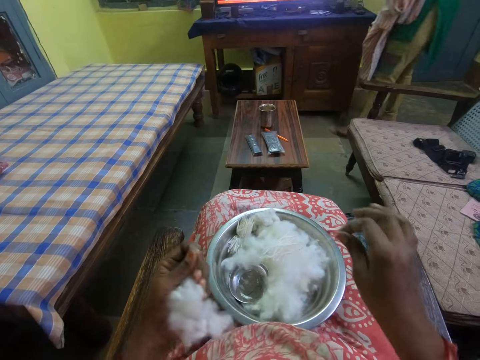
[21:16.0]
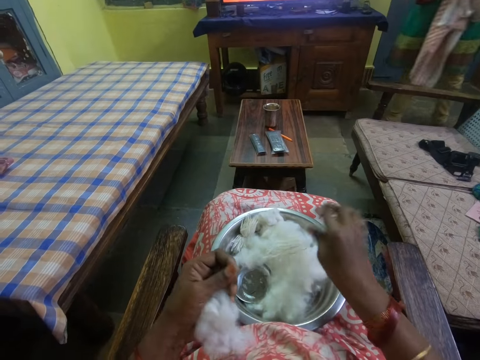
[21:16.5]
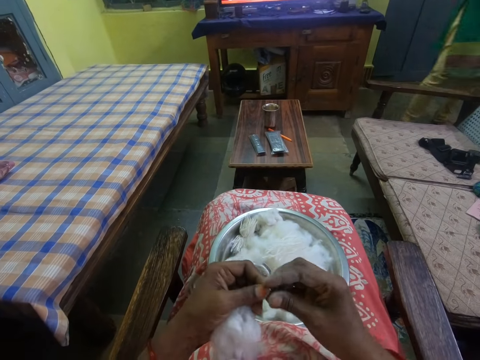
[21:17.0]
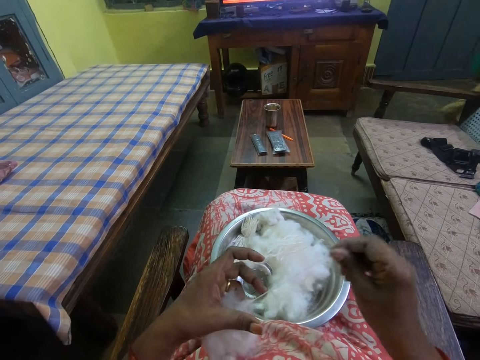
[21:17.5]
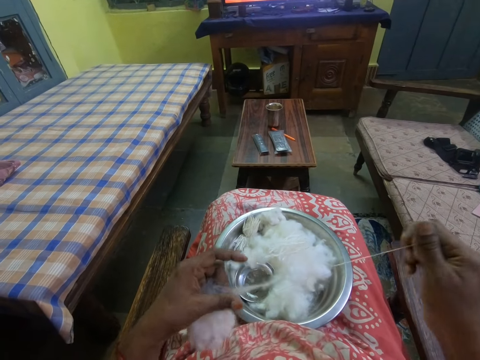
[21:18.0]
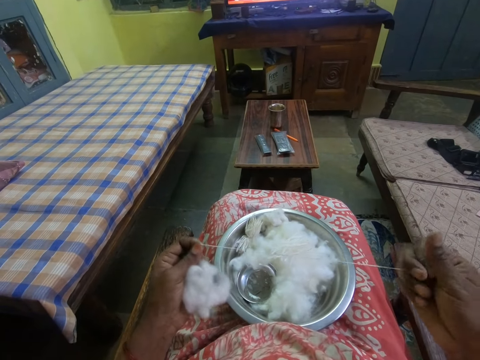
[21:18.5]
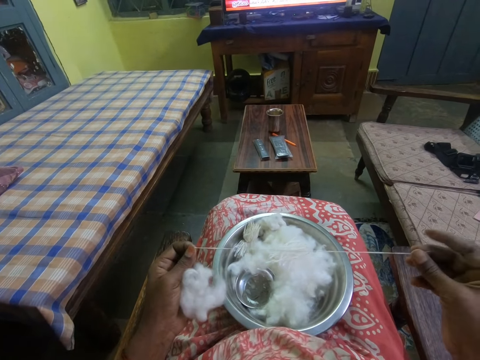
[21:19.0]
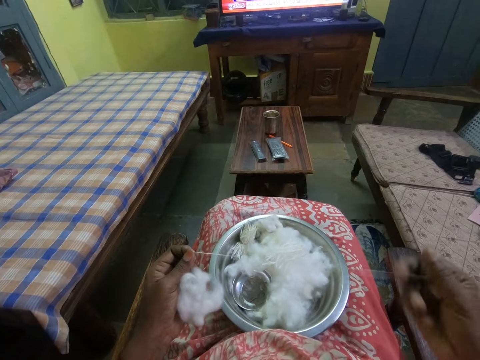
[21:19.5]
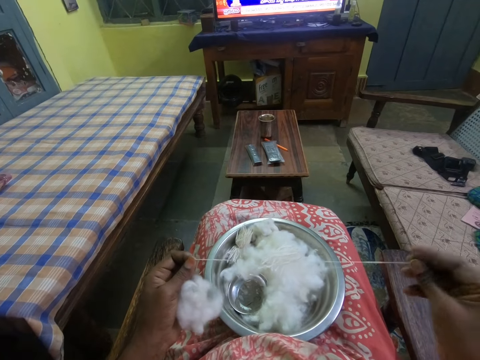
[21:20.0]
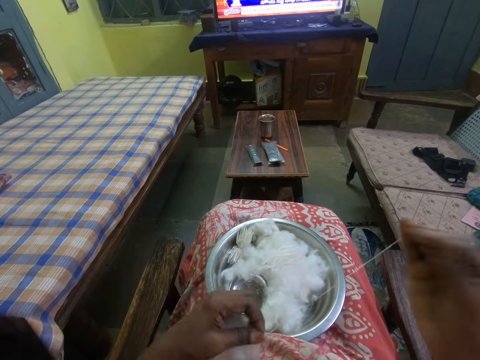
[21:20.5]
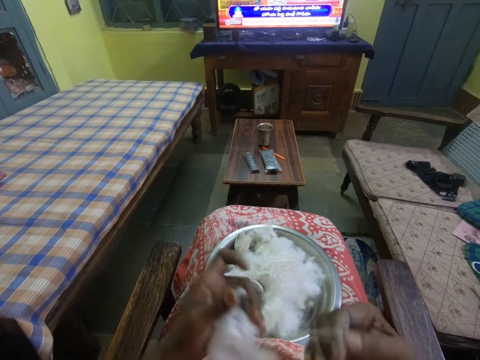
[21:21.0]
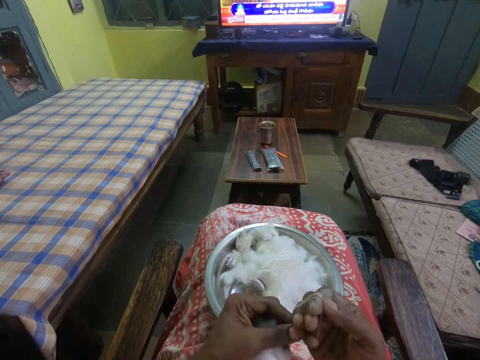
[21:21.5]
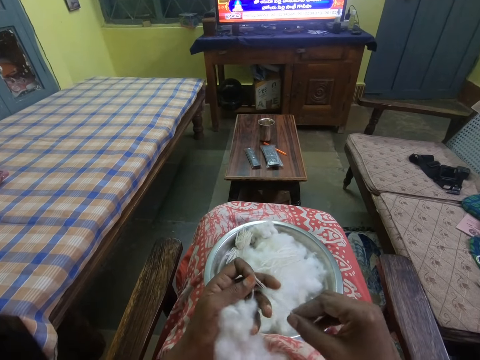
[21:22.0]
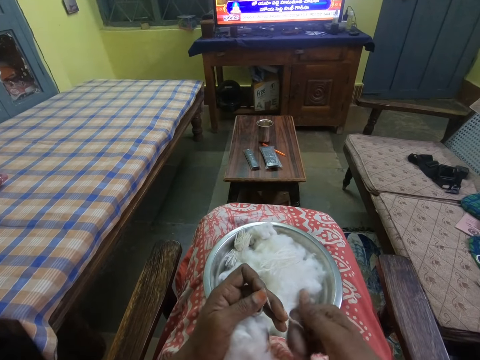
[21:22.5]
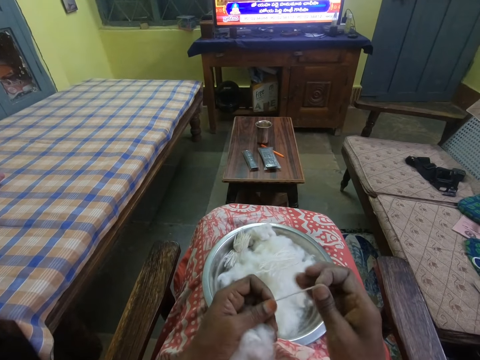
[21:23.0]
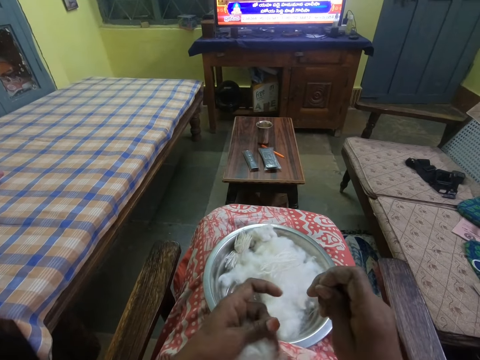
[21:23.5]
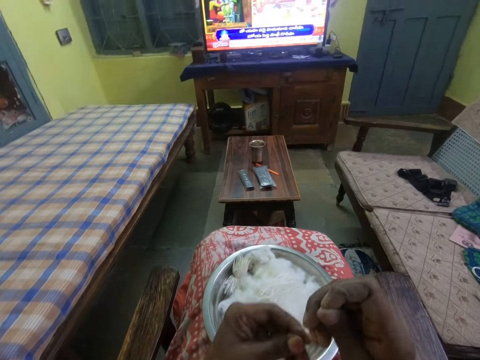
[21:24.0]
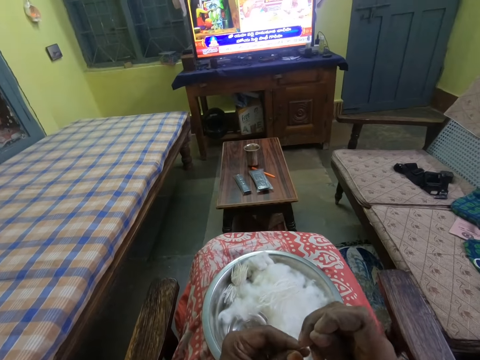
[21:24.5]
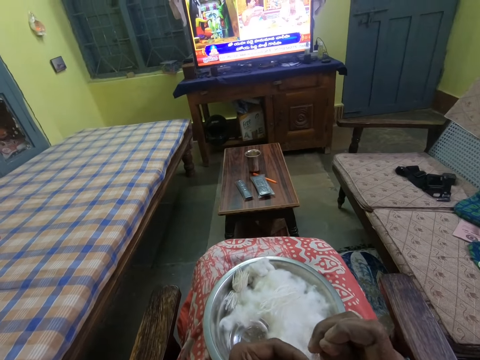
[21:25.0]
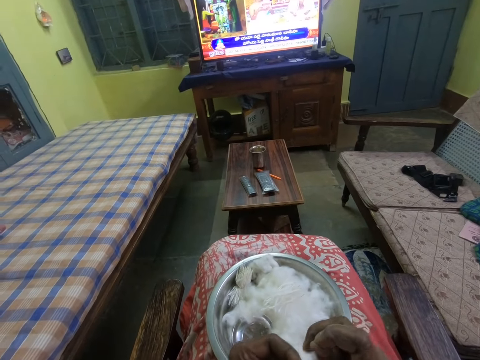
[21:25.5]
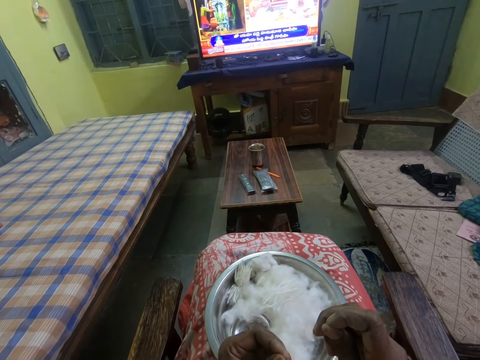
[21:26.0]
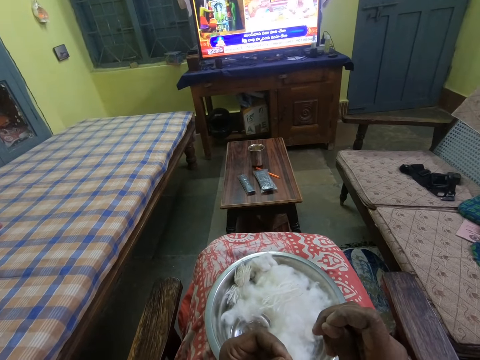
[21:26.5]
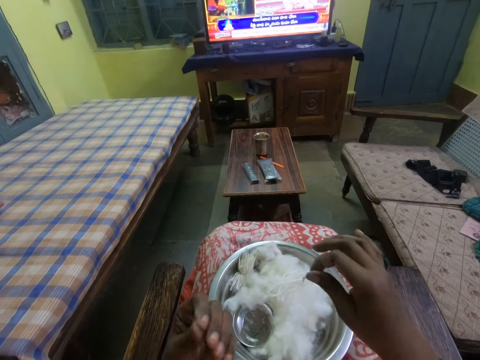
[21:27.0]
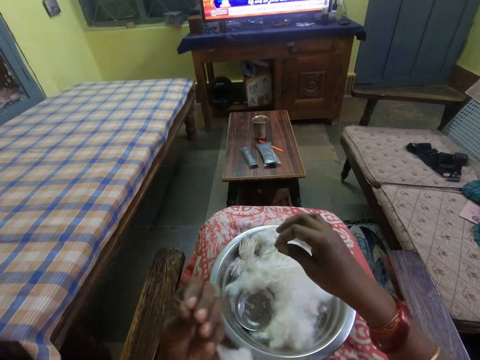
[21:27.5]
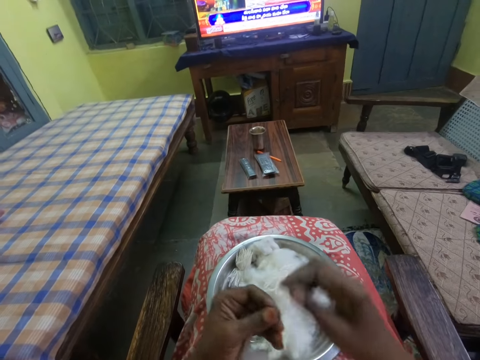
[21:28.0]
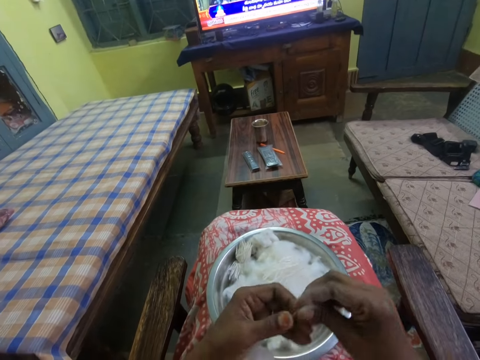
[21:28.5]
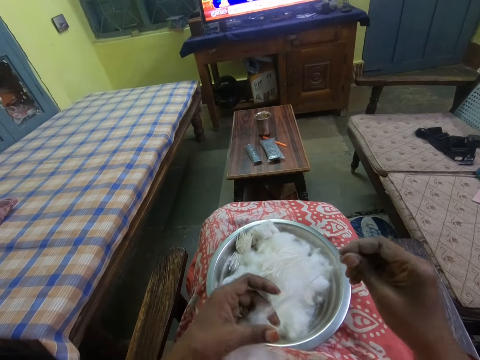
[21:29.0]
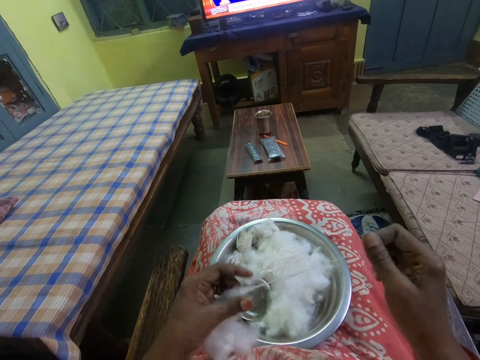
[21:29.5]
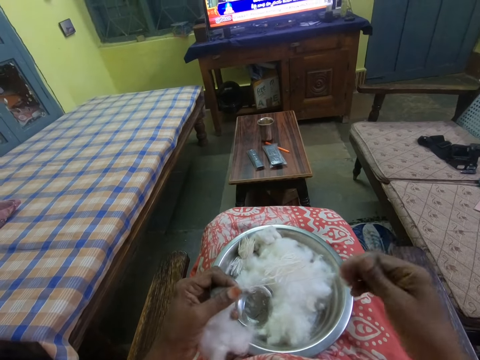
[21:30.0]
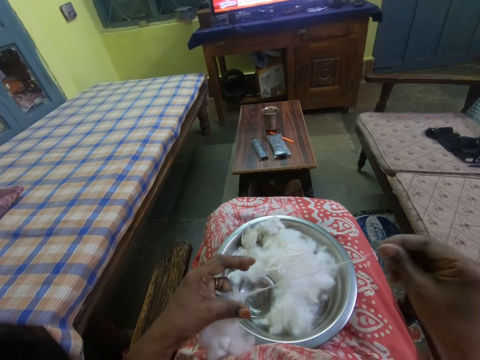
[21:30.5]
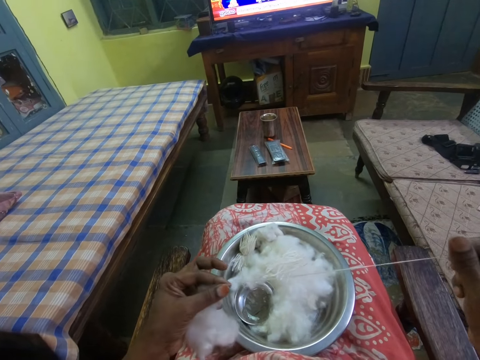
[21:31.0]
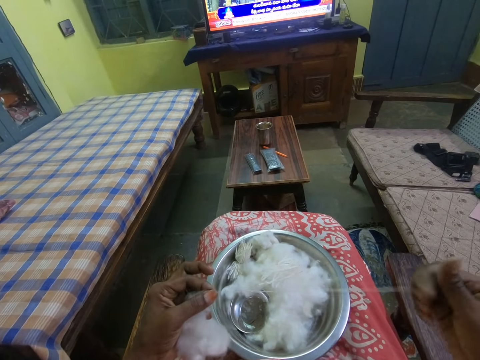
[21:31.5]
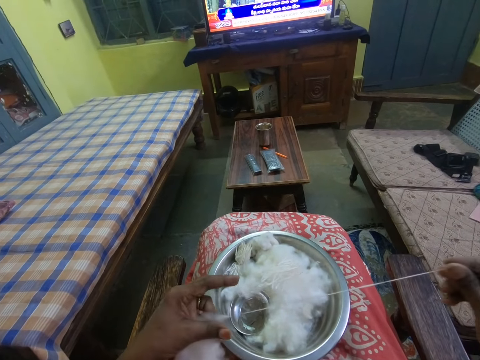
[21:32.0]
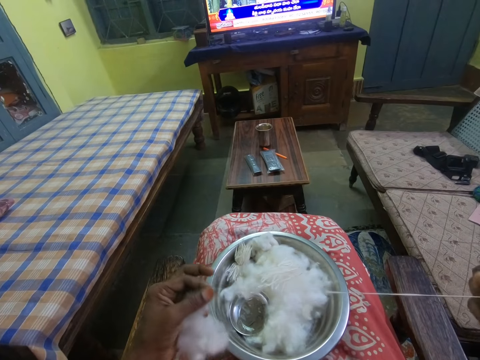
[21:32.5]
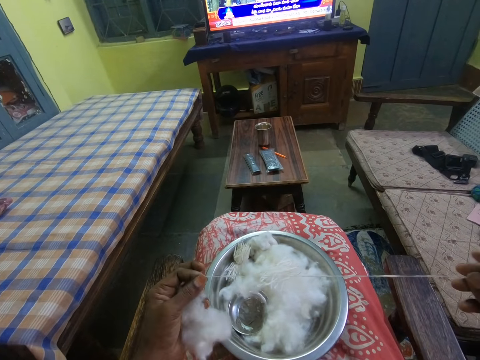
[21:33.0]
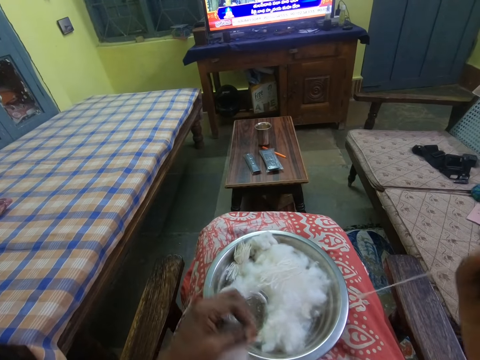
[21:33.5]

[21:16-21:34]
The camera wearer cuts the cotton with the hand. She places the cotton in the bowl. She picks the cotton and spins the cotton in her hands. She rolls the cotton with the hand. She cuts the cotton with the hand. She places the cotton in the bowl. She picks the cotton and spins the cotton in her hands. She rolls the cotton with the hand.

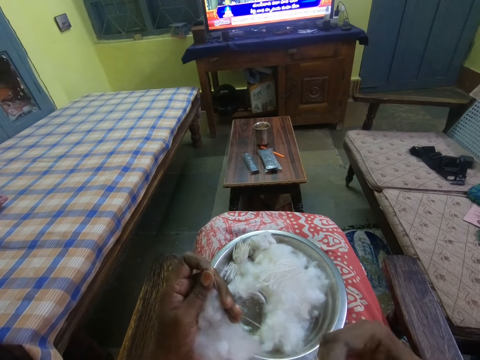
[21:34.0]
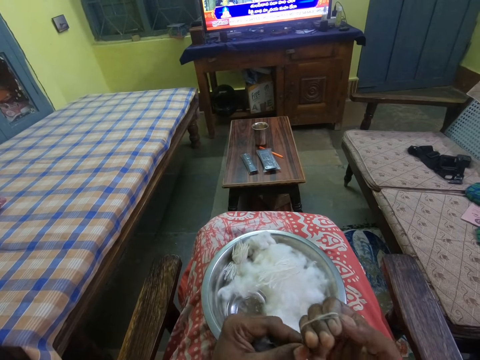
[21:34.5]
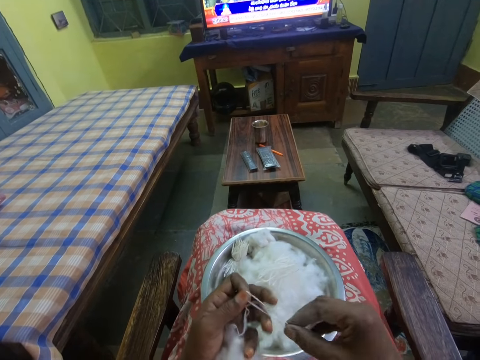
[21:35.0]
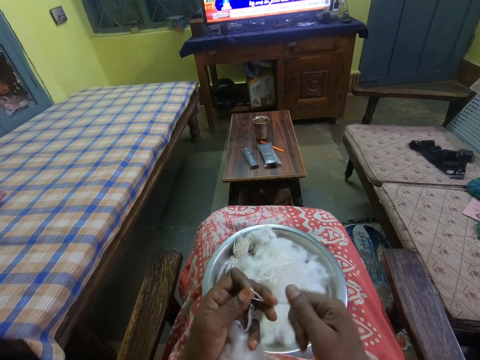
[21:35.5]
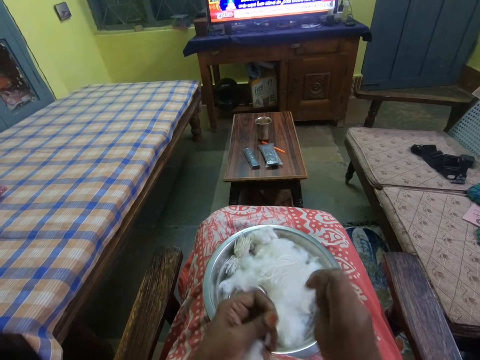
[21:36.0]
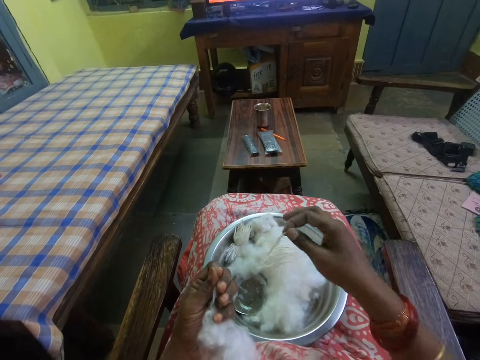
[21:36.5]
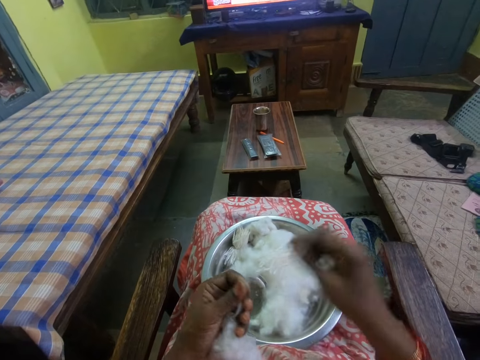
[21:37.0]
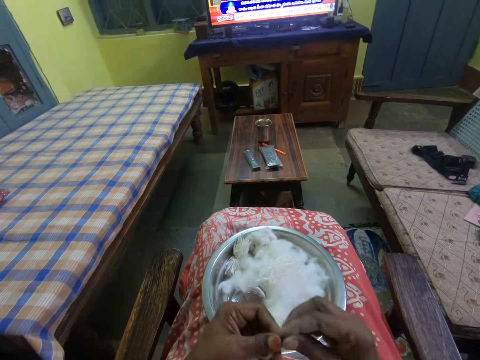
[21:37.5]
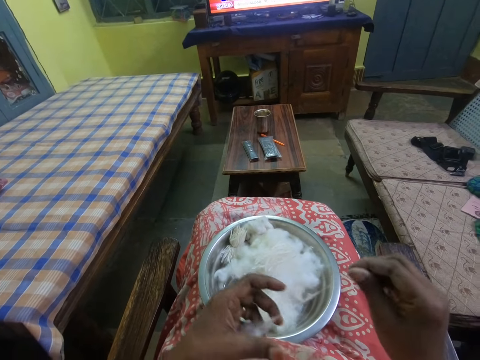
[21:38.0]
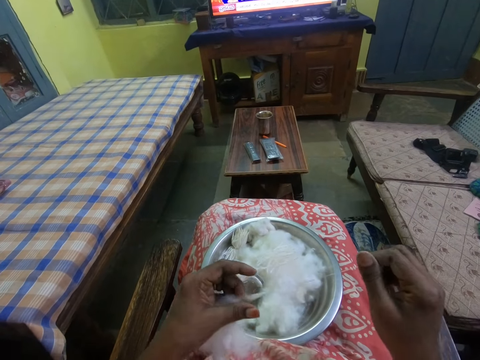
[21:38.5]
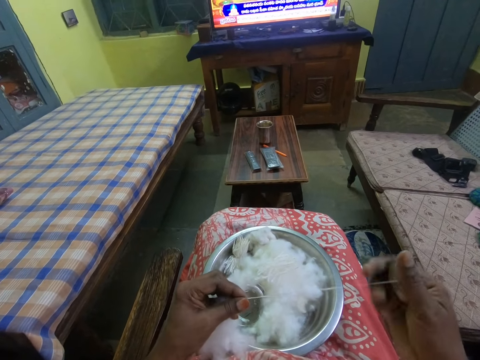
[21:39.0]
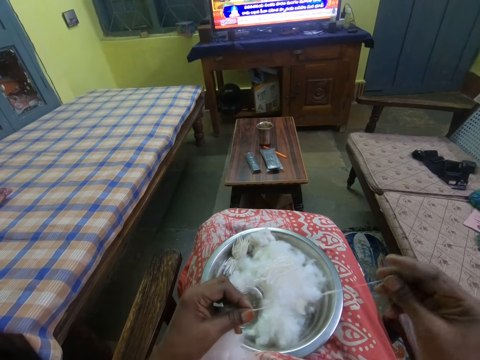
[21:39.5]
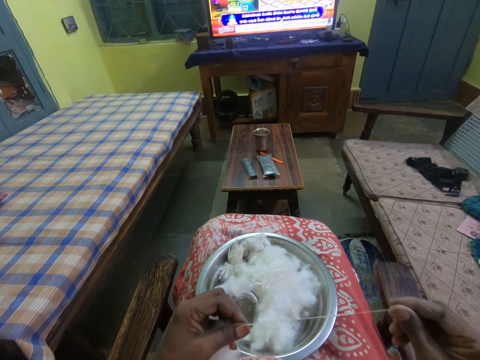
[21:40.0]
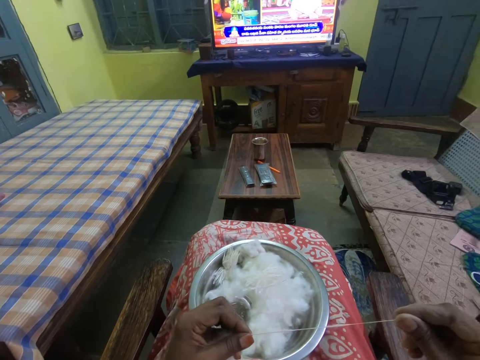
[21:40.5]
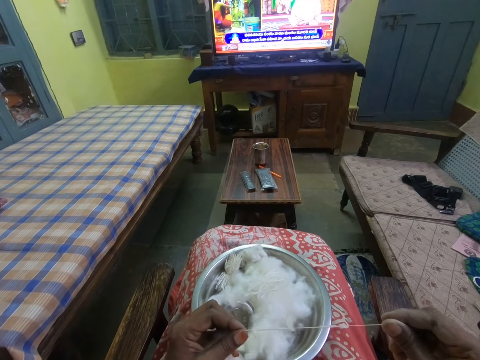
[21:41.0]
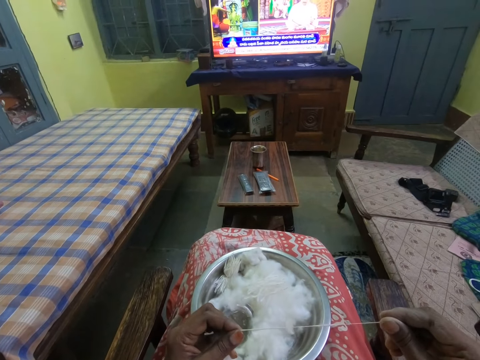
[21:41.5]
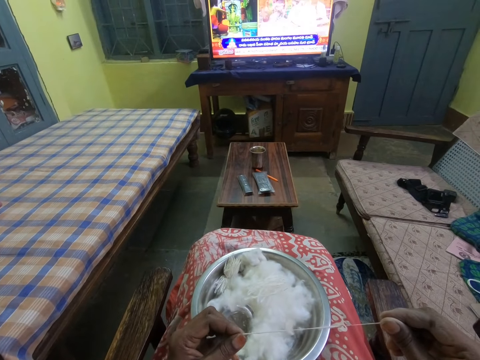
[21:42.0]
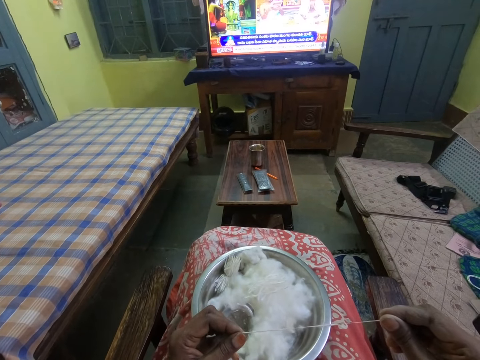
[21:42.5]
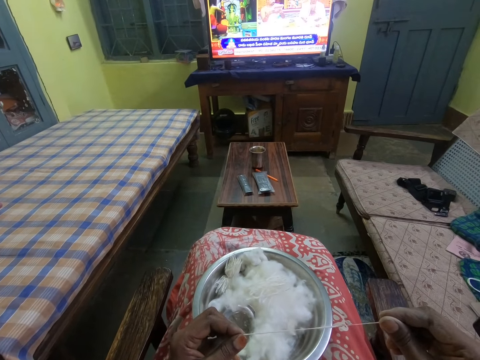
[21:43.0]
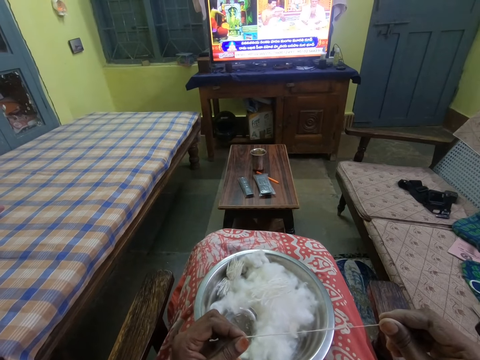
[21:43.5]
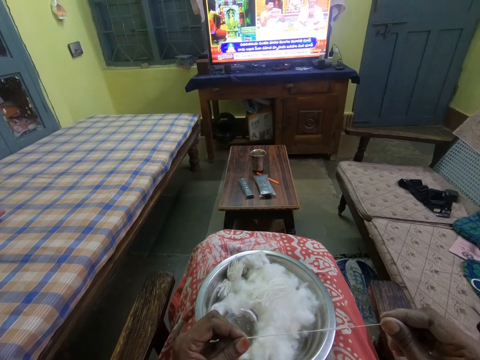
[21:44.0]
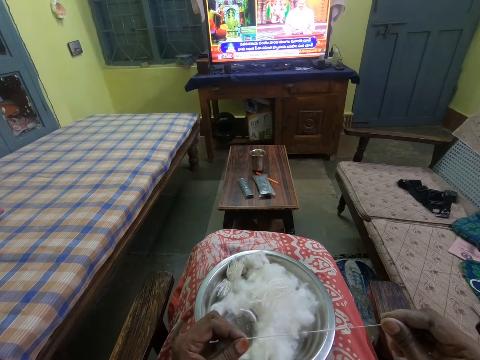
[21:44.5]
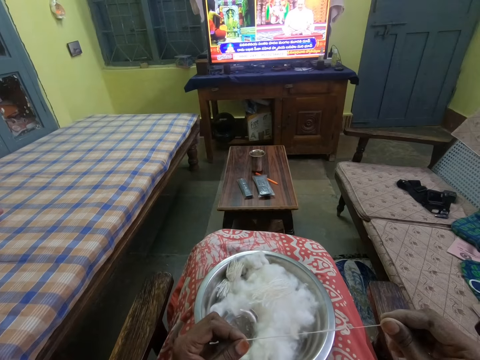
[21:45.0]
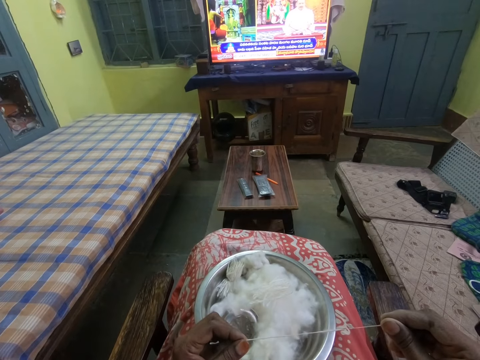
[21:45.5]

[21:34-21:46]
The camera wearer cuts the cotton with the hand. She places the cotton in the bowl. She picks the cotton and spins the cotton in her hands. She rolls the cotton with the hand.
